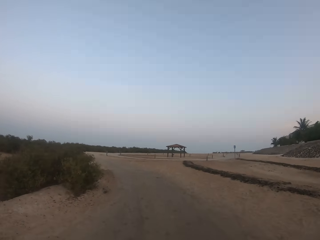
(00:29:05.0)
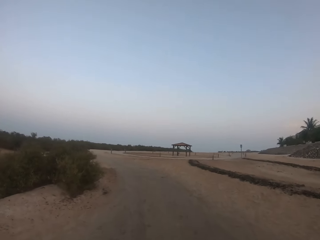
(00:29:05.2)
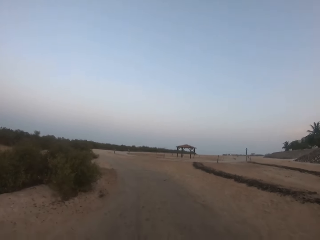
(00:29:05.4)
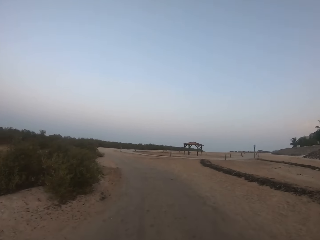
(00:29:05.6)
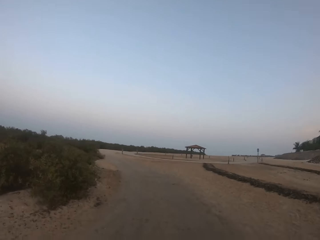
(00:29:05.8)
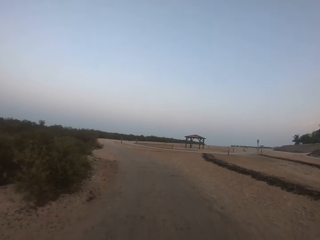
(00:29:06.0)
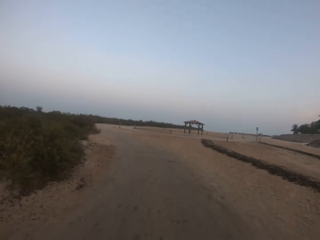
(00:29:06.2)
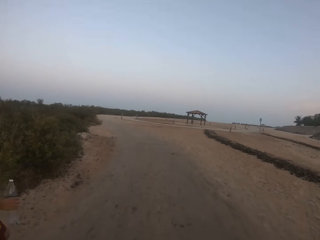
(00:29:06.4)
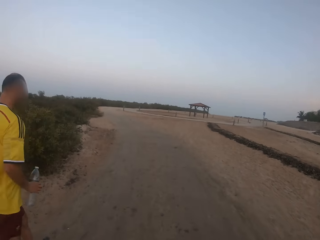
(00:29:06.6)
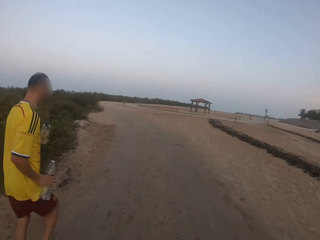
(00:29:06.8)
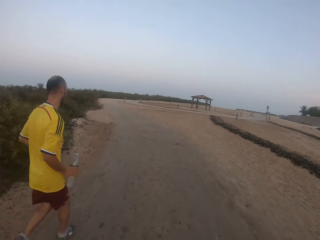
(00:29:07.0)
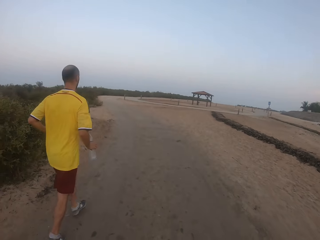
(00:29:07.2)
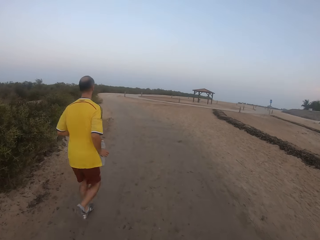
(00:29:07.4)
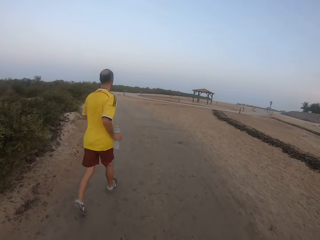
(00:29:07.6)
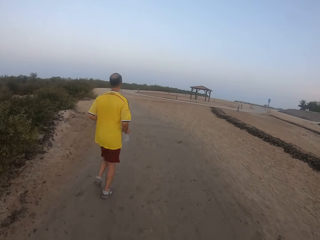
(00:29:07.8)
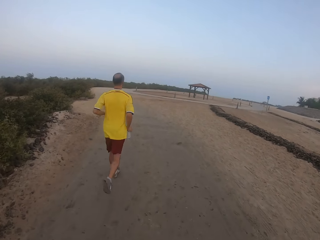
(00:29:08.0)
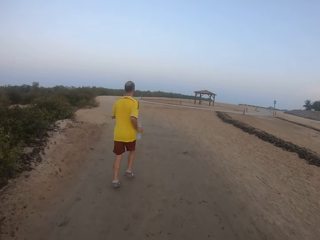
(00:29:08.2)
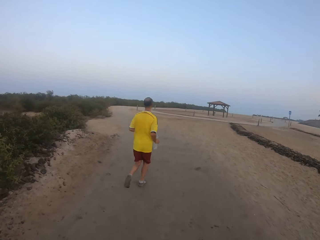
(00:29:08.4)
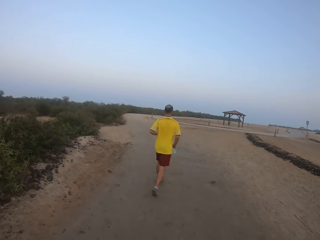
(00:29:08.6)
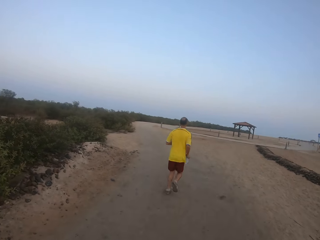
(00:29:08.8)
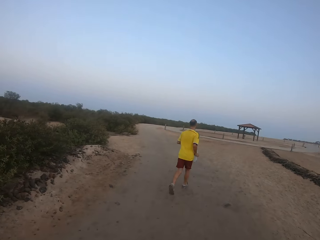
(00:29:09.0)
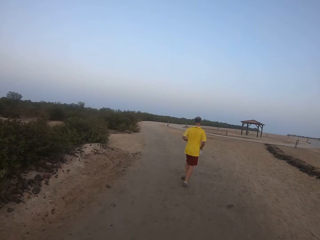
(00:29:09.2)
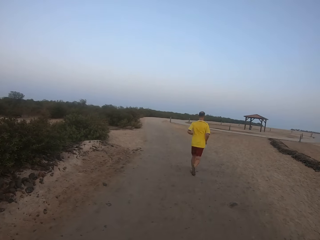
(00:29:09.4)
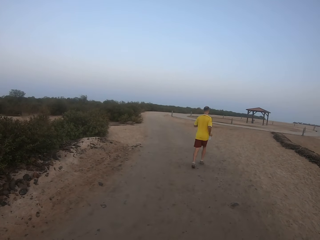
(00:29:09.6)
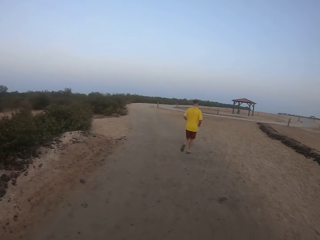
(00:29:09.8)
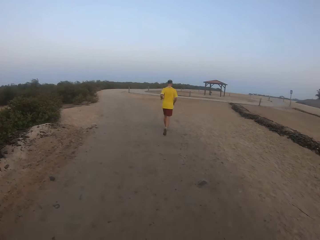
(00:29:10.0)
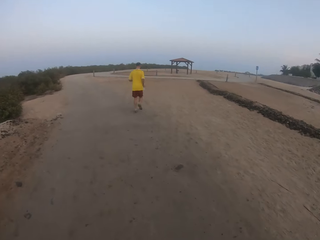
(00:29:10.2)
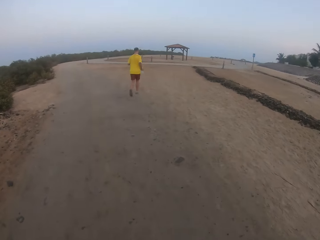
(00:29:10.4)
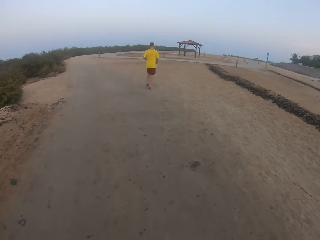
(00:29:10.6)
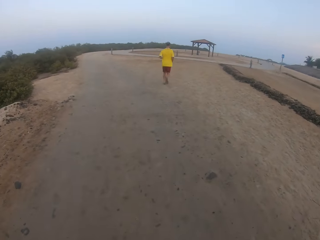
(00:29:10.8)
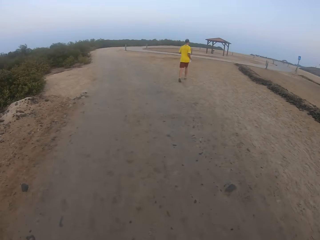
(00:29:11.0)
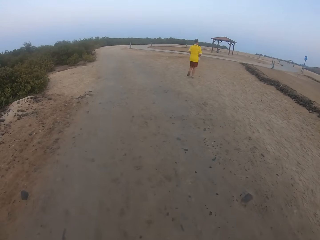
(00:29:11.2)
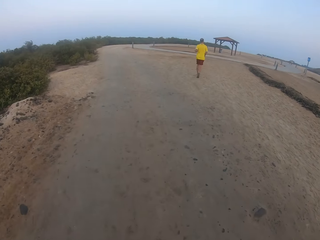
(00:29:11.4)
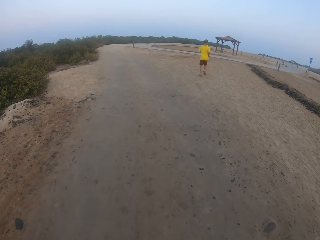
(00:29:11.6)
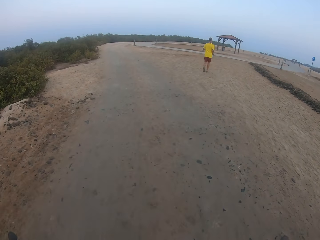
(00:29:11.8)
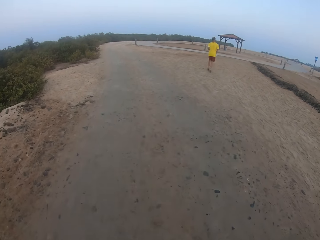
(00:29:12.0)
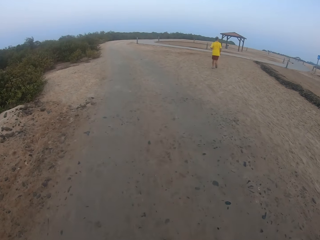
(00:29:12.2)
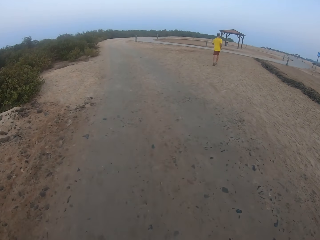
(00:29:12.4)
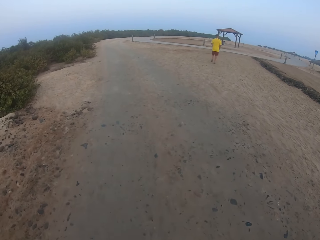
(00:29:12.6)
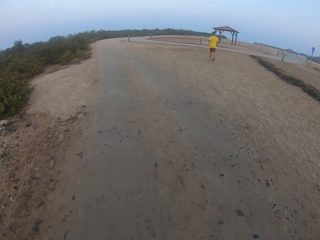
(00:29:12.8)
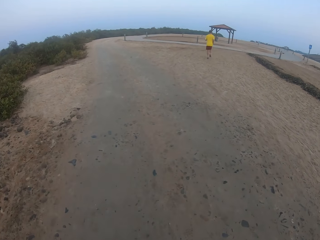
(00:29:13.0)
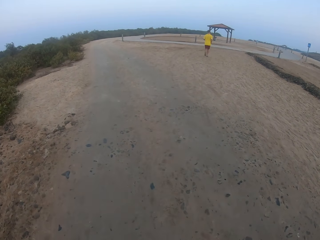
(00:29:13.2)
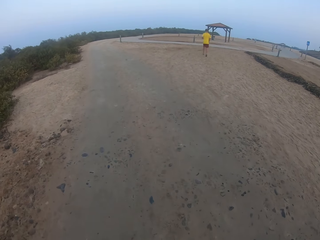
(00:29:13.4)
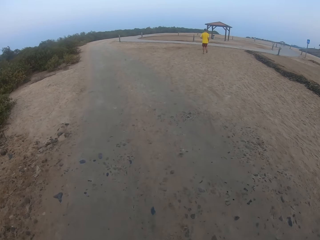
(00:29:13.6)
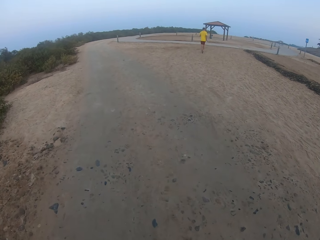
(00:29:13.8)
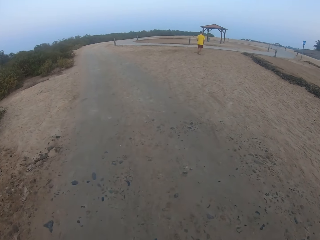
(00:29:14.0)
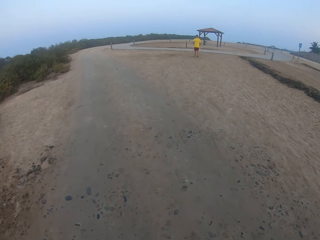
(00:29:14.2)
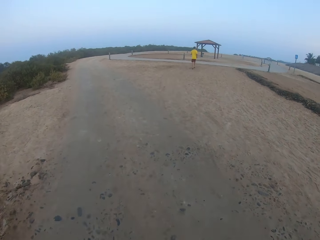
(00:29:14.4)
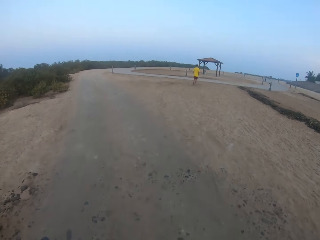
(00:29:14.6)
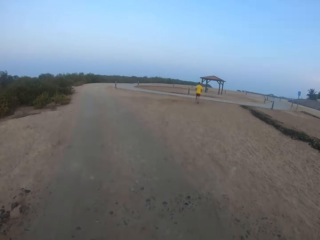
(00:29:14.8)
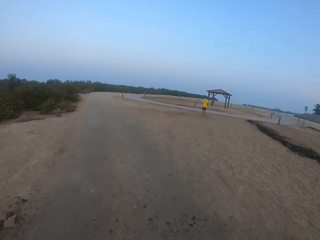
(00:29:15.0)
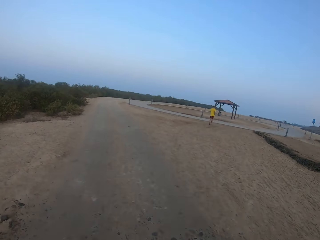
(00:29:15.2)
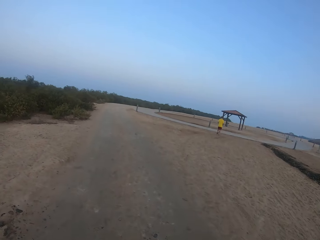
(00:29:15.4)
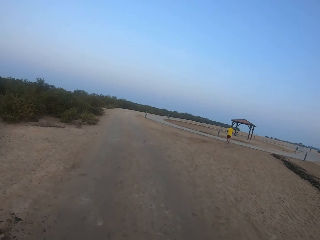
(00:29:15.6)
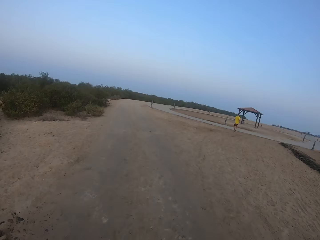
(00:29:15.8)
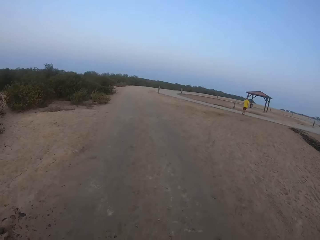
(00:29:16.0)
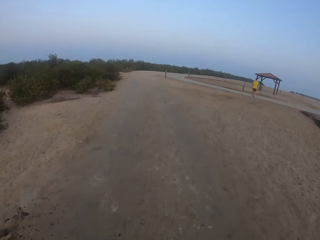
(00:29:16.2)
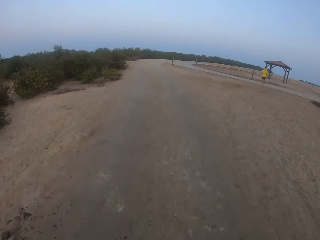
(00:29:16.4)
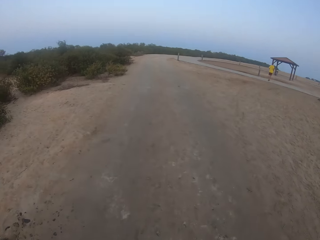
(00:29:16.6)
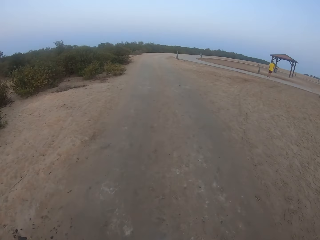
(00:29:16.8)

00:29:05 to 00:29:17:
A man runs on a murram road. The camera wearer walks around.

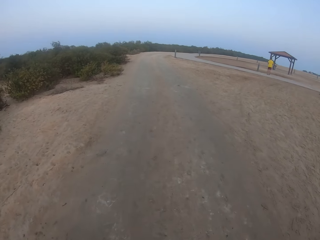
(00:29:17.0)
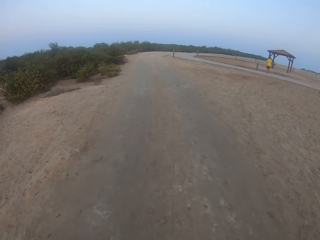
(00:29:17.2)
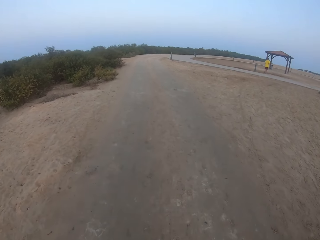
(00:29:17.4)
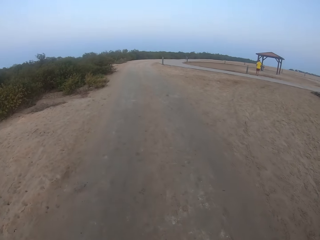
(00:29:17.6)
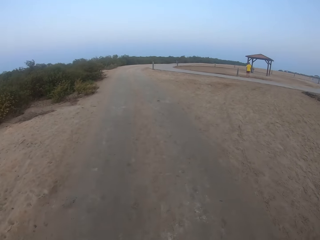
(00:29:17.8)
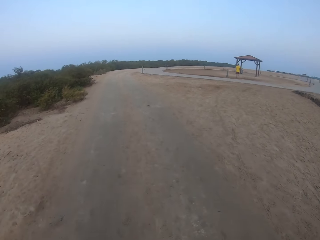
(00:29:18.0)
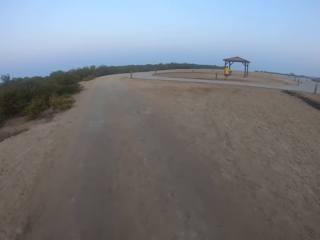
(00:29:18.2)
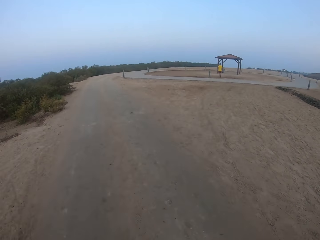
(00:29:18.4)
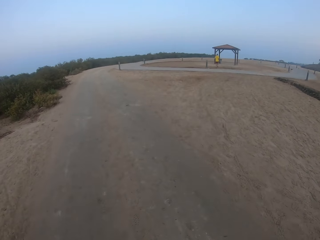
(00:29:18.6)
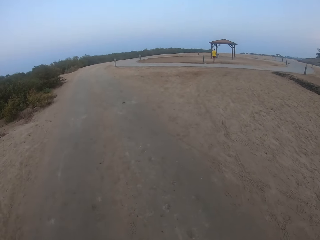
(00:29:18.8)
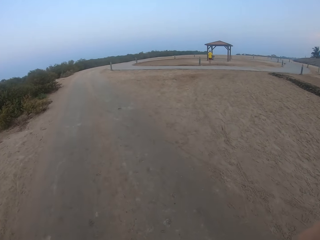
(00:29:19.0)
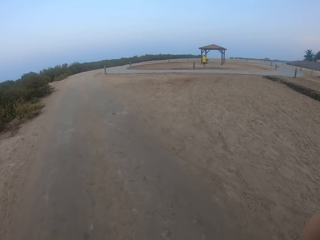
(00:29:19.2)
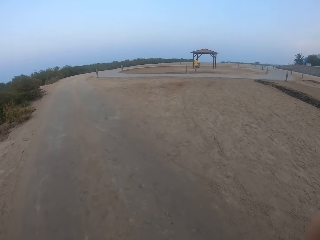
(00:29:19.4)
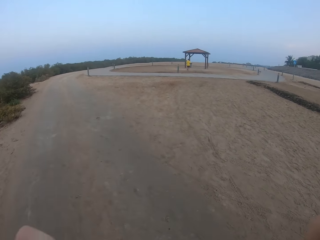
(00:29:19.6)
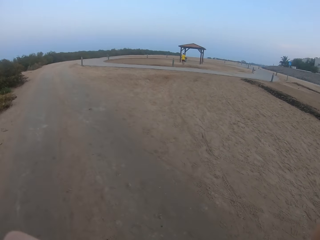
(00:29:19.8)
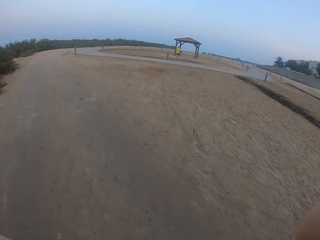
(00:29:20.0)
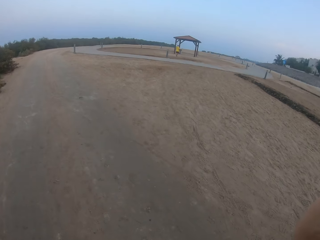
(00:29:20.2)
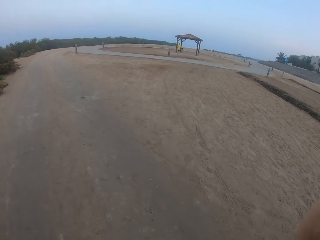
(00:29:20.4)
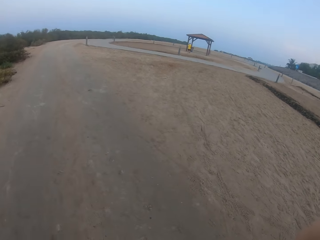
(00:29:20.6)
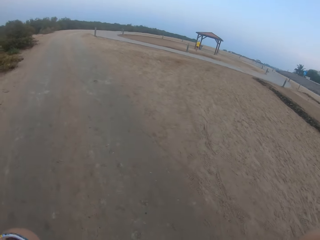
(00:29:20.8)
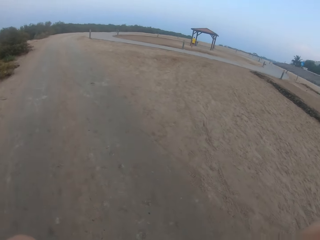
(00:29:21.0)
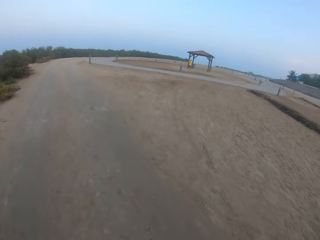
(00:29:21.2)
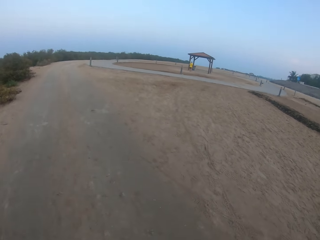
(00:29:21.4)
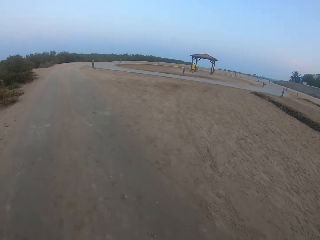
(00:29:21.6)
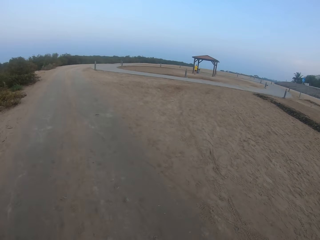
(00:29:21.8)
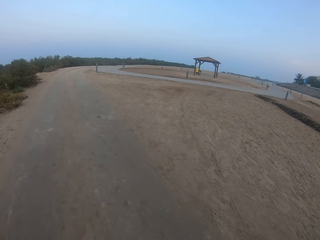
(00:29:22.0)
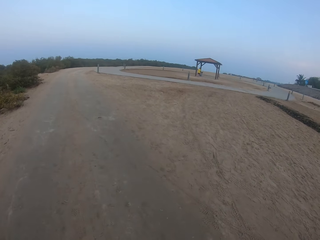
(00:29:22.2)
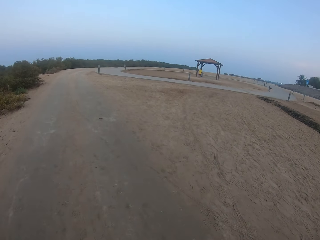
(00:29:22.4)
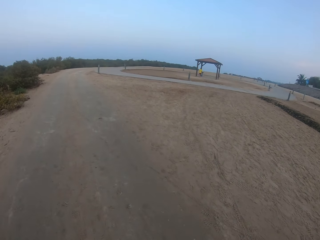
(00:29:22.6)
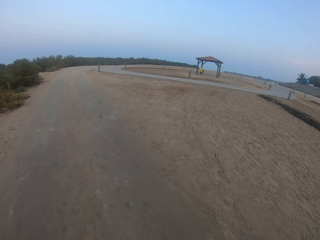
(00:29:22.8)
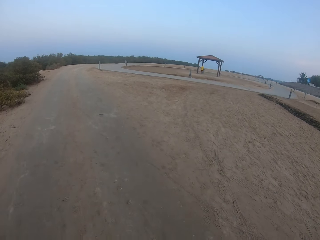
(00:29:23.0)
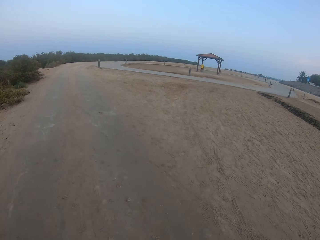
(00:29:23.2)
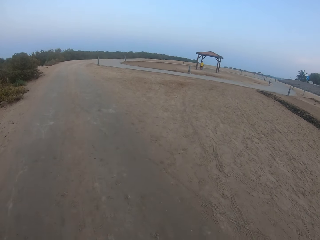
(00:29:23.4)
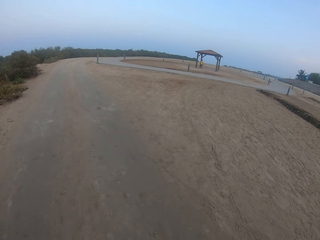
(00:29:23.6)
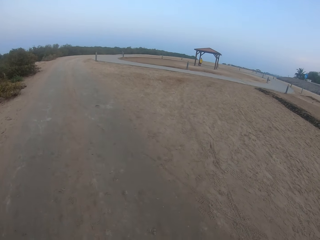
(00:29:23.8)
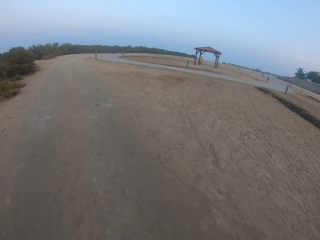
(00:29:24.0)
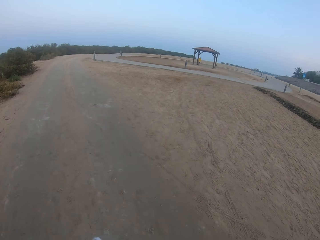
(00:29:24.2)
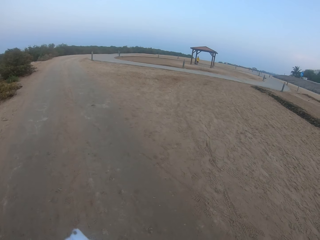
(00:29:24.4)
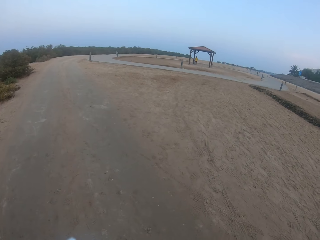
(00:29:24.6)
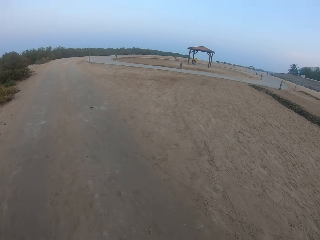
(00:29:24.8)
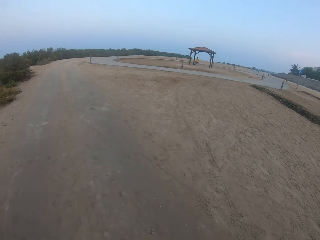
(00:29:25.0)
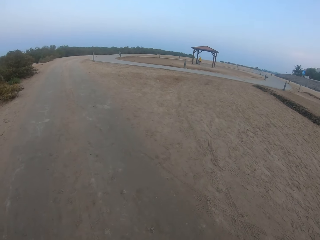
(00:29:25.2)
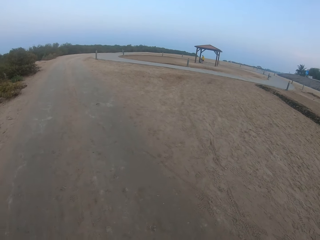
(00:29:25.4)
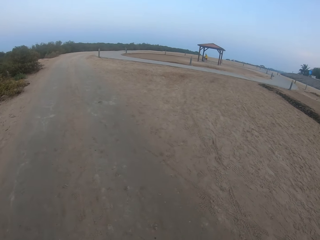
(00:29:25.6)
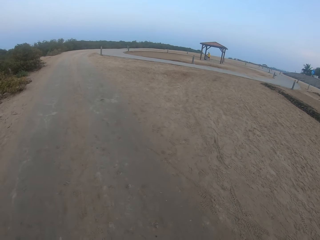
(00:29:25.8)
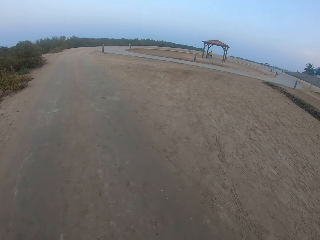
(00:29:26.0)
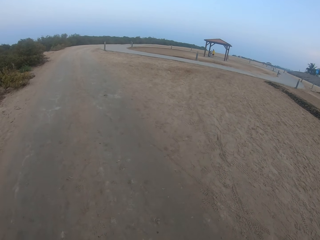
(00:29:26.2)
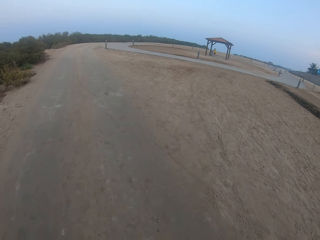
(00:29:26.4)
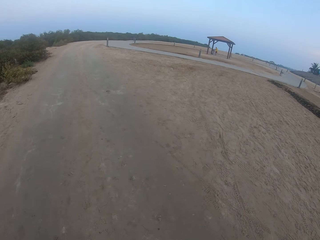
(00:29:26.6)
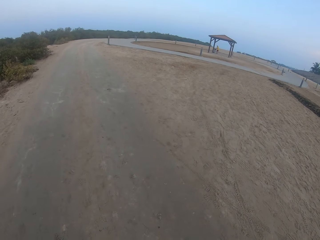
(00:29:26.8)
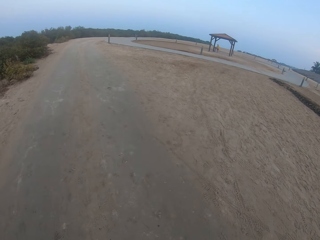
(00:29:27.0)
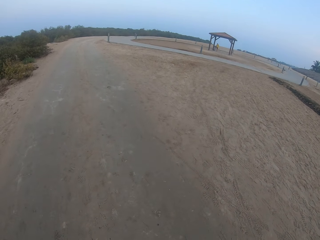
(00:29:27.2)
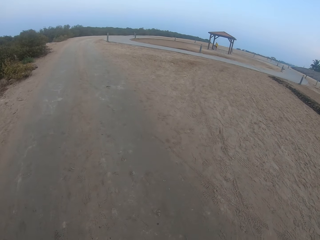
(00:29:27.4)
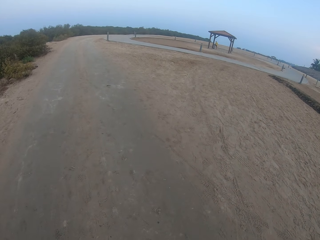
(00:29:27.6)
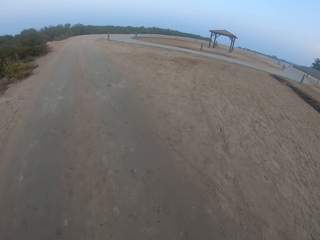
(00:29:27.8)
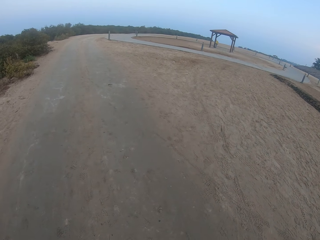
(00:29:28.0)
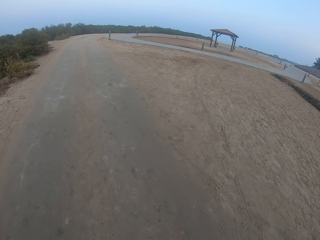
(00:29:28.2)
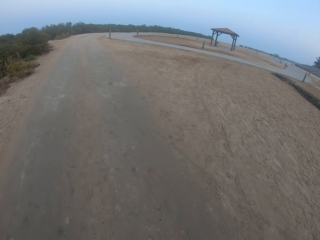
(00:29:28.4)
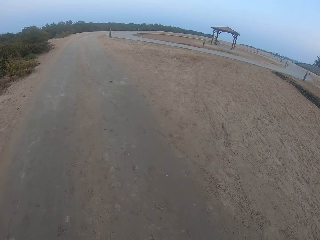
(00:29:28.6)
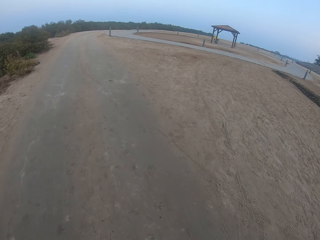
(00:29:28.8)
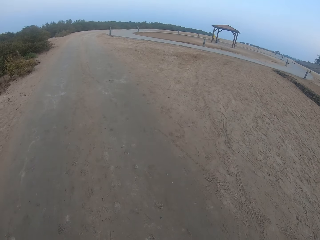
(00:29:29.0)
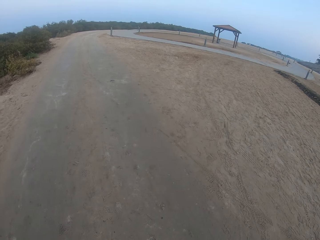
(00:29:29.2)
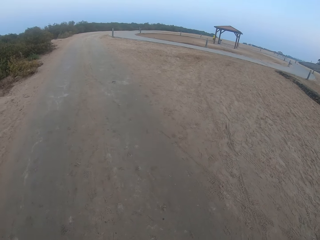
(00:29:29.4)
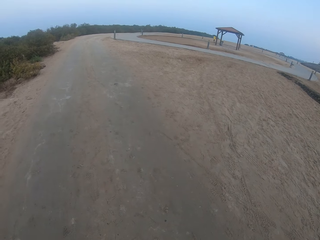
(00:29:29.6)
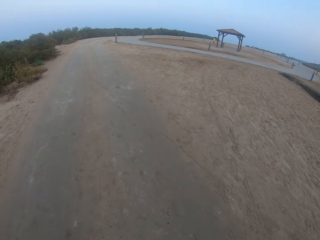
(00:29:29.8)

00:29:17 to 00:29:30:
The camera wearer lifts their hand upwards. They look around. They hold something. They look around.
